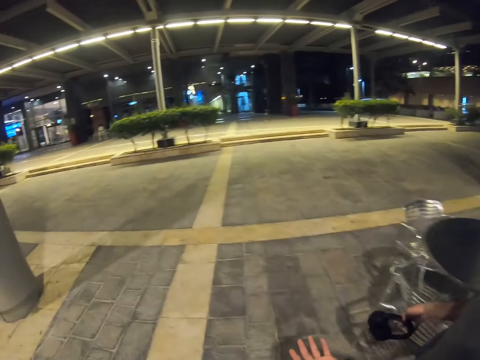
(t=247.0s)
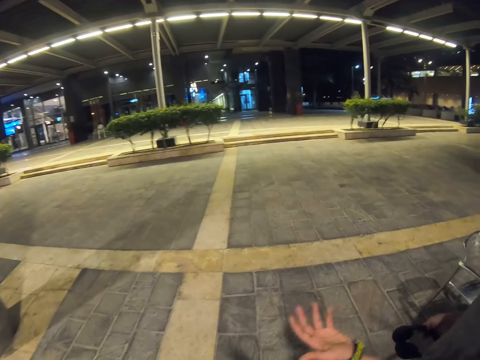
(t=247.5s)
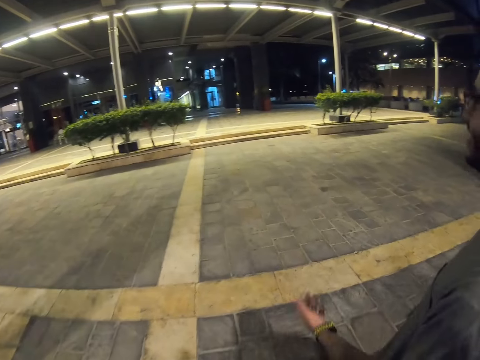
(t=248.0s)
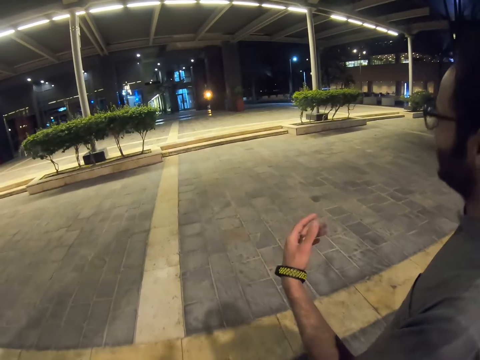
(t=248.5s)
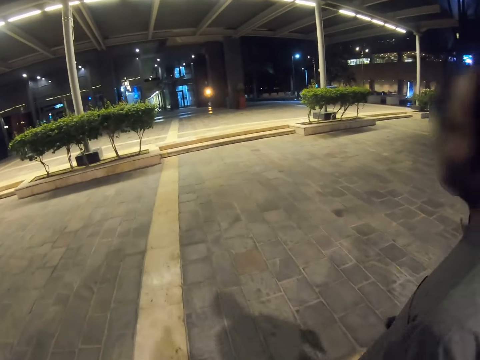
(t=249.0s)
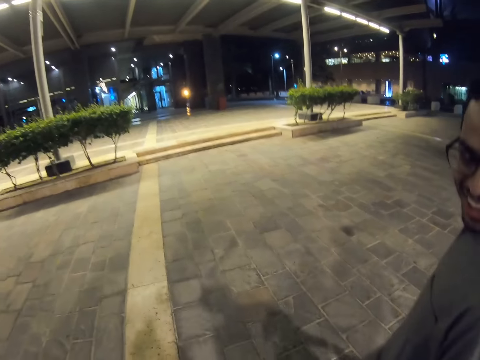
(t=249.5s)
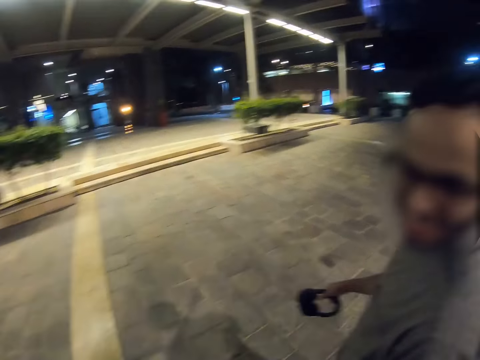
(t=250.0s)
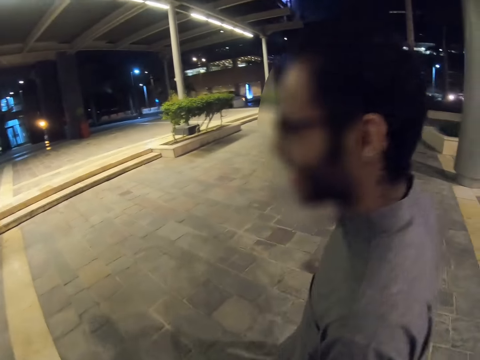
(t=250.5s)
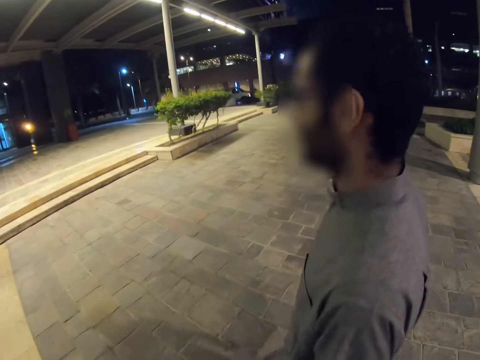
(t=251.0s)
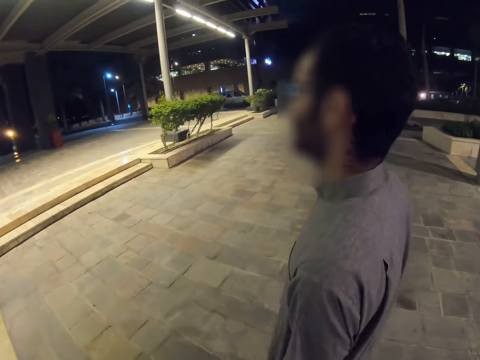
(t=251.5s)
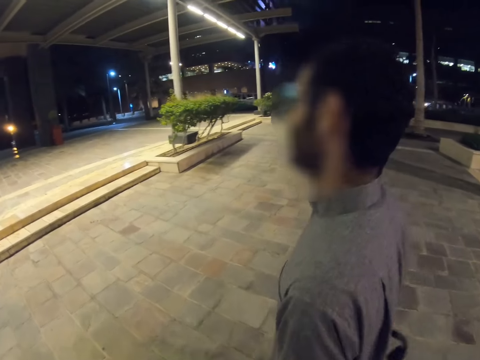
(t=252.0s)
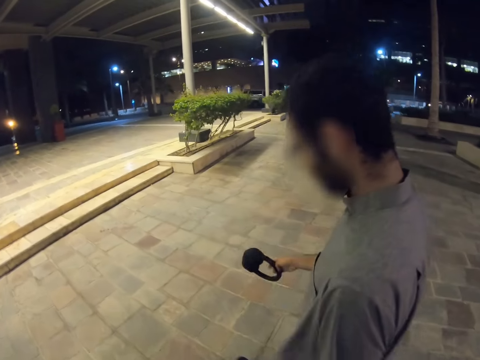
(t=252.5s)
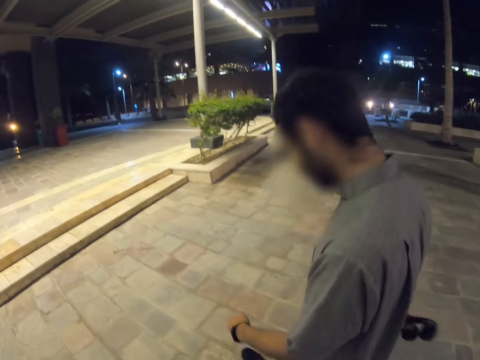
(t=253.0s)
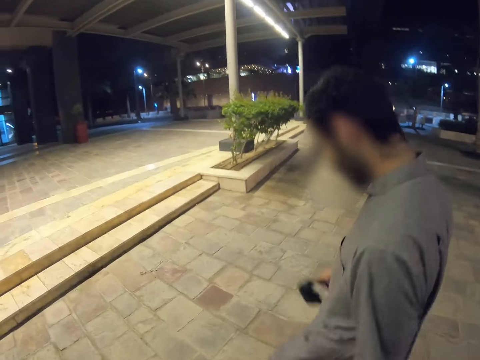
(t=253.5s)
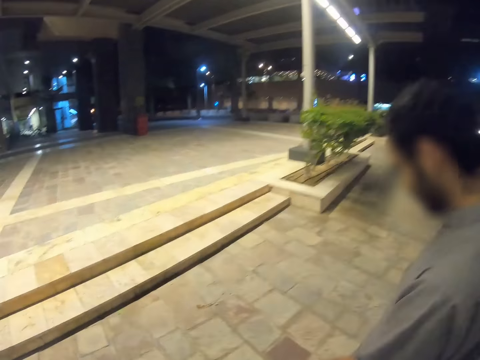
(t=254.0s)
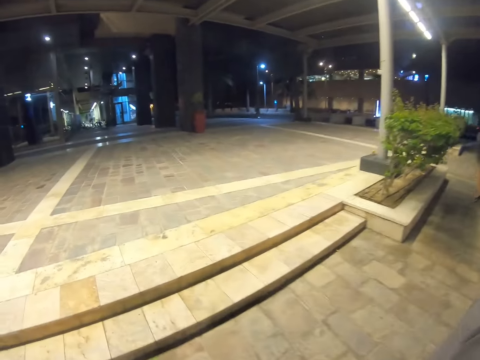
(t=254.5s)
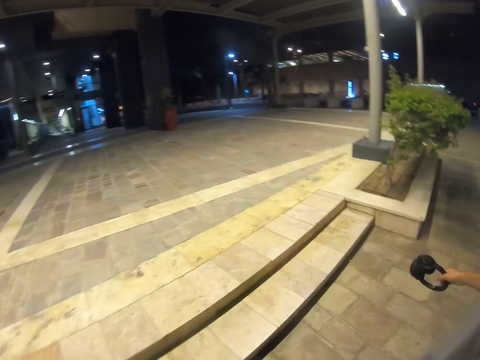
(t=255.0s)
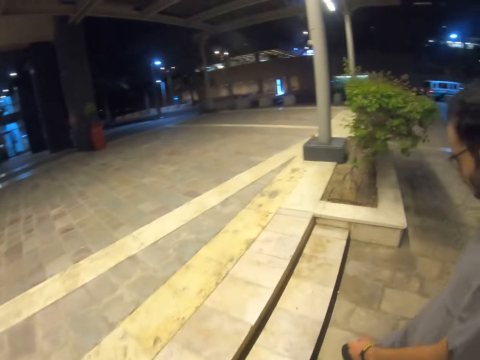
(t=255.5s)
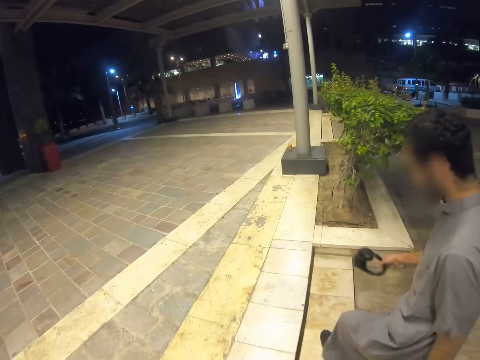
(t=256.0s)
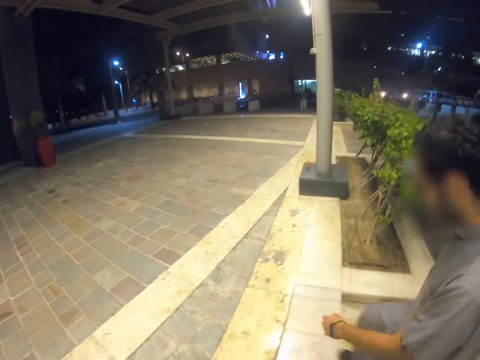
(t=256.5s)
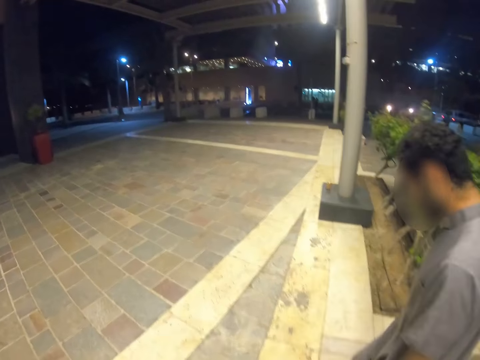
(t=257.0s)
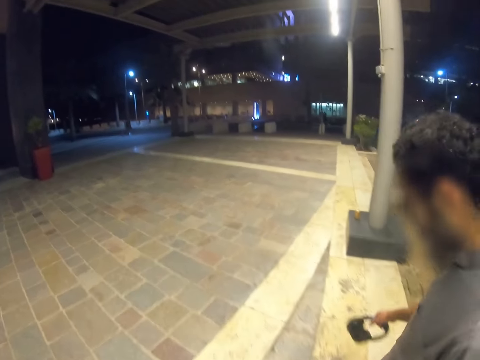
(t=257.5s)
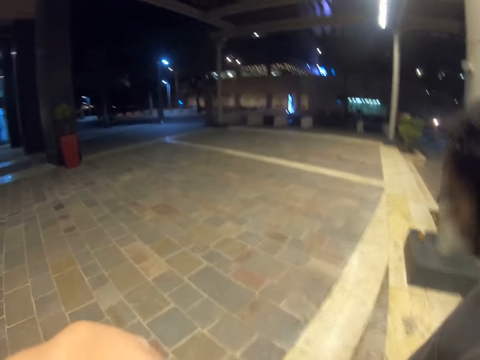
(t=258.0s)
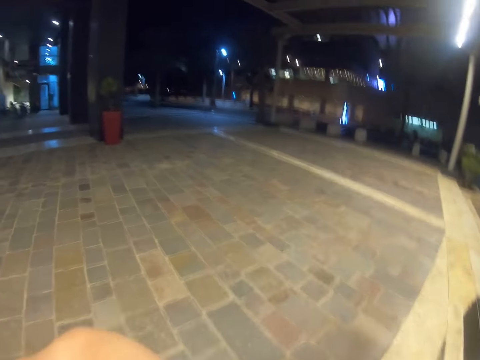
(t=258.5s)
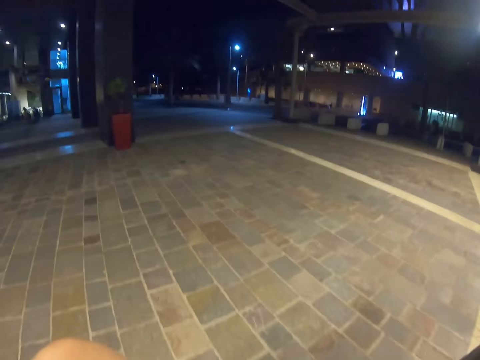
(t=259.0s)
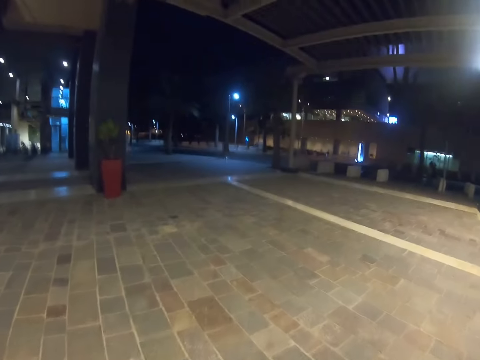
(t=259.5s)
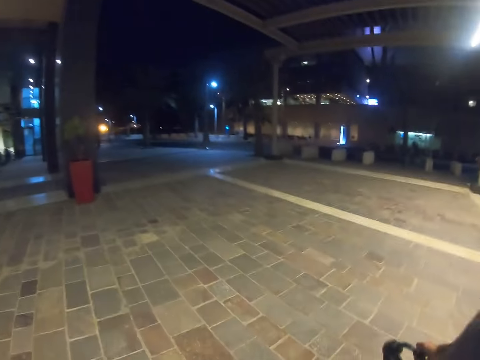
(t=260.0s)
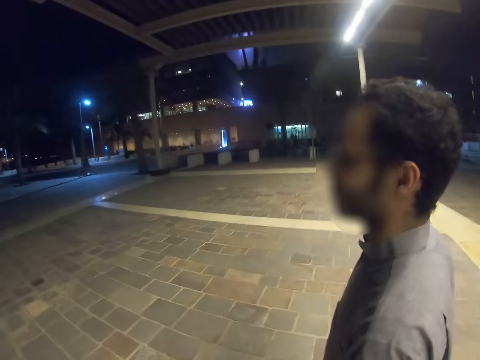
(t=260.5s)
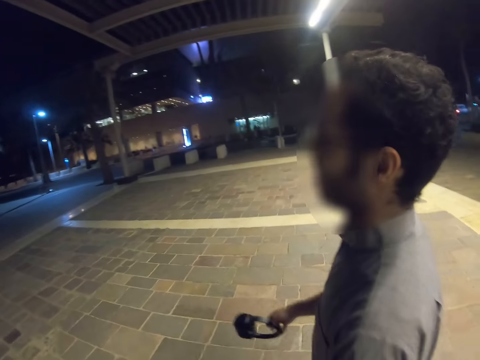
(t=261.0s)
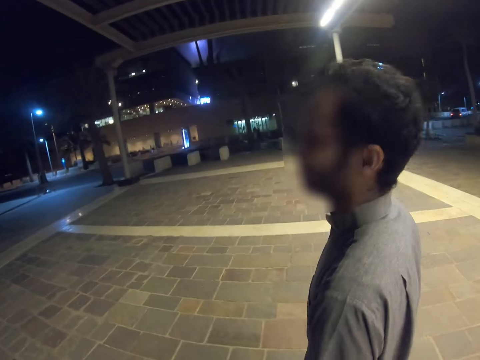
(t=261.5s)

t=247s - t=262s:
A man is on the road.

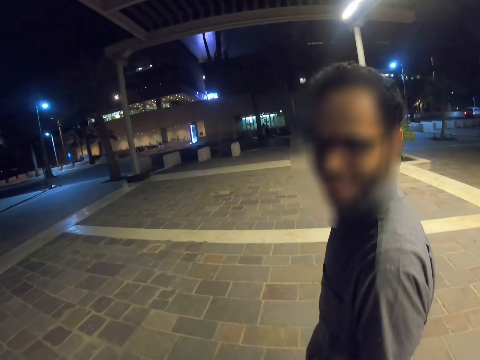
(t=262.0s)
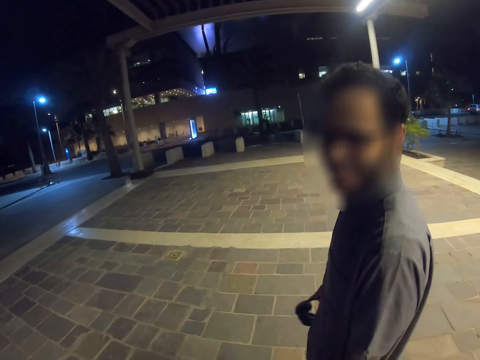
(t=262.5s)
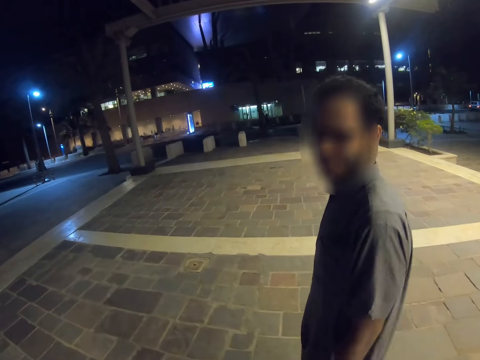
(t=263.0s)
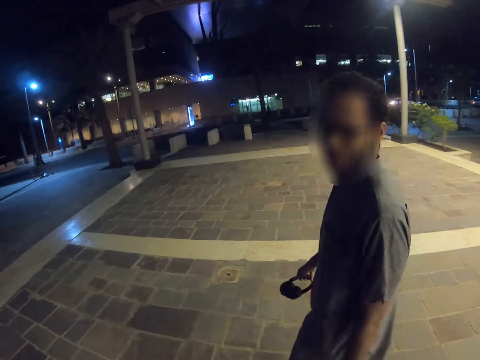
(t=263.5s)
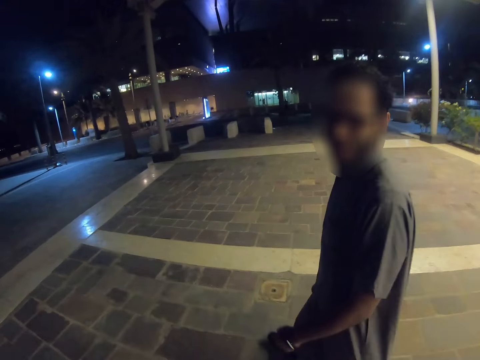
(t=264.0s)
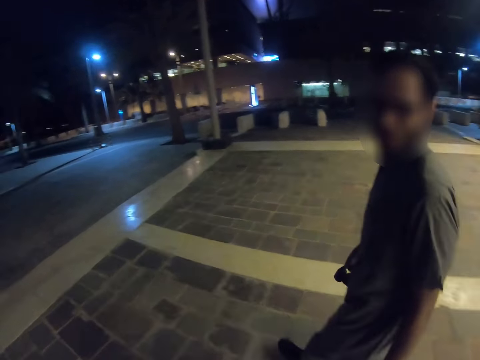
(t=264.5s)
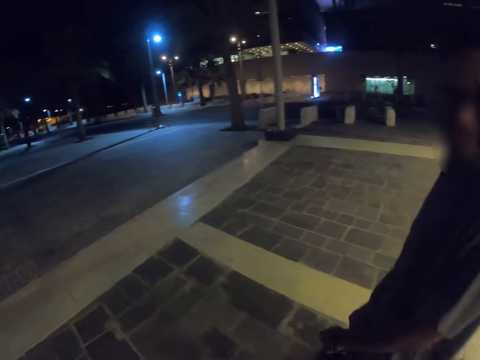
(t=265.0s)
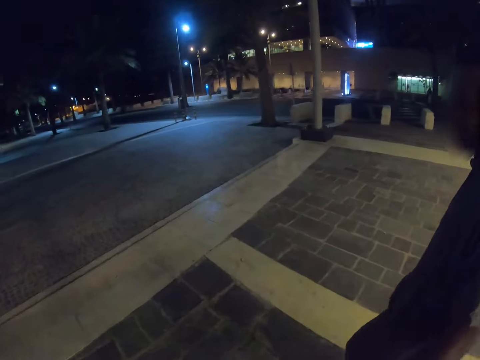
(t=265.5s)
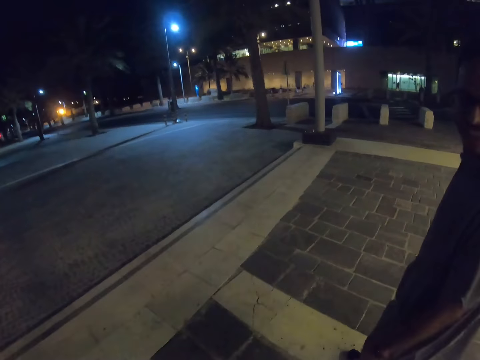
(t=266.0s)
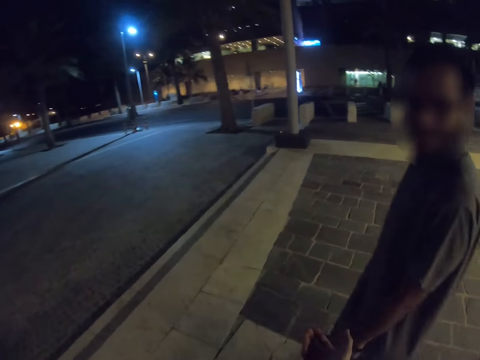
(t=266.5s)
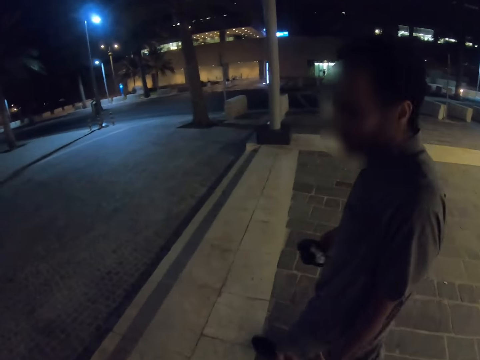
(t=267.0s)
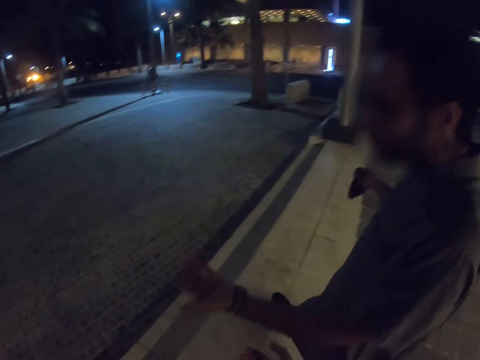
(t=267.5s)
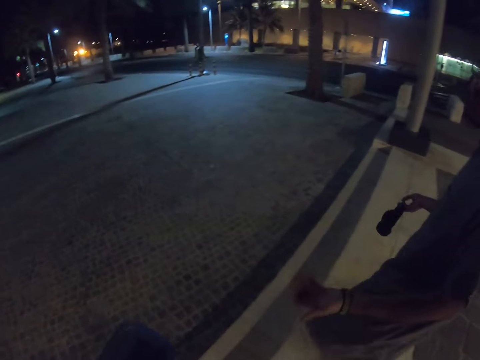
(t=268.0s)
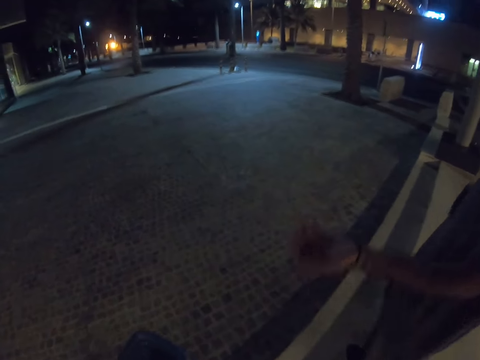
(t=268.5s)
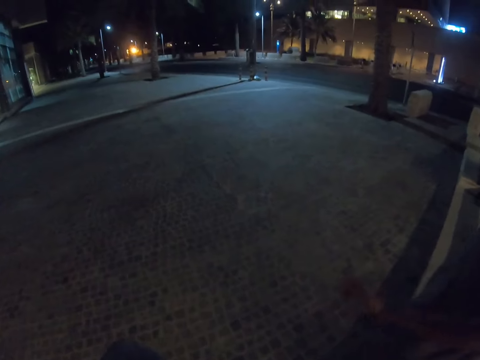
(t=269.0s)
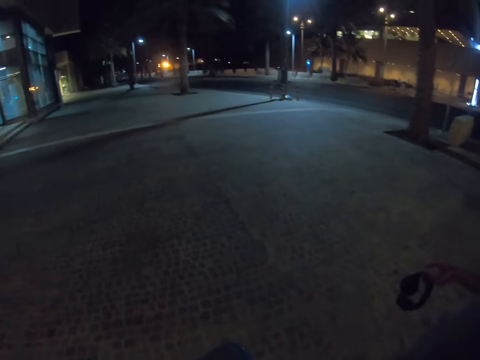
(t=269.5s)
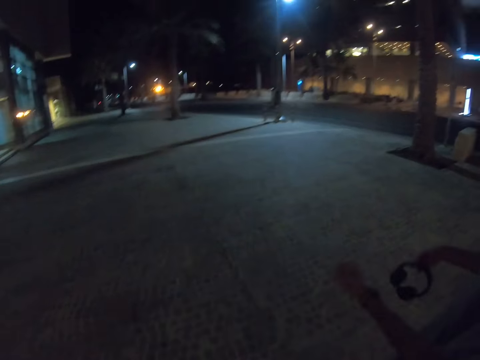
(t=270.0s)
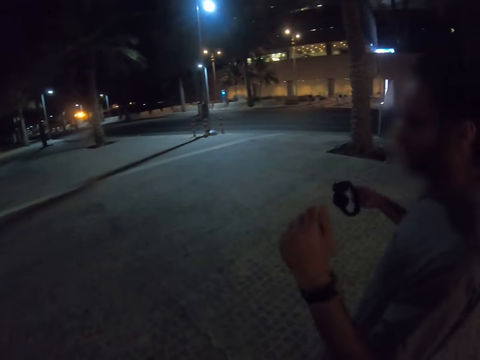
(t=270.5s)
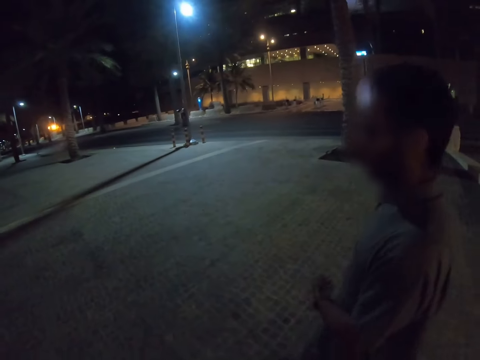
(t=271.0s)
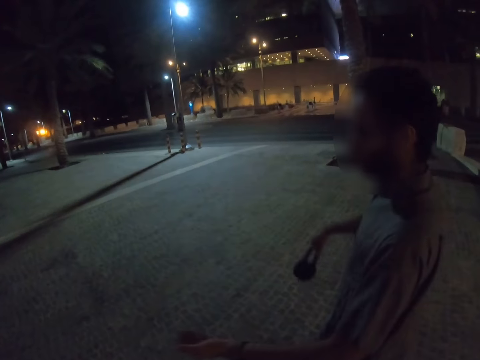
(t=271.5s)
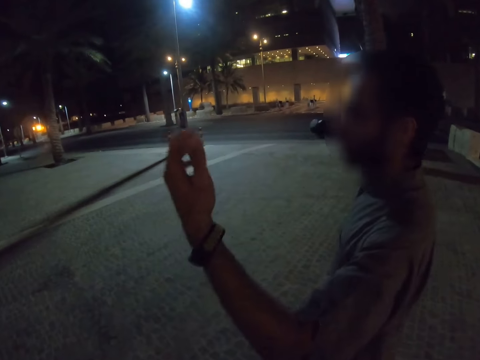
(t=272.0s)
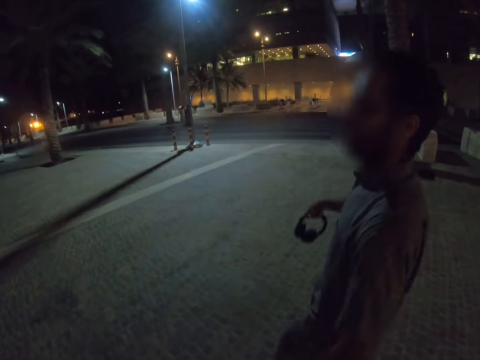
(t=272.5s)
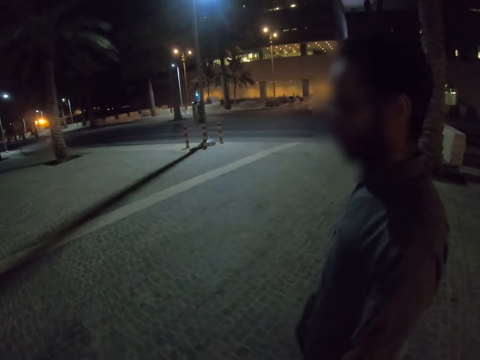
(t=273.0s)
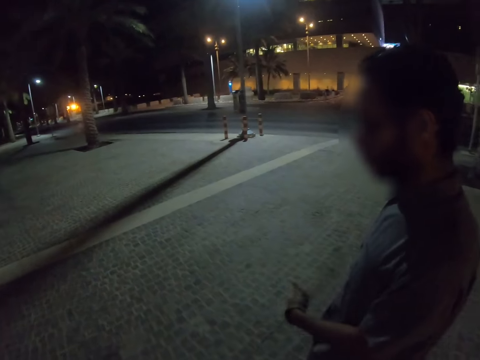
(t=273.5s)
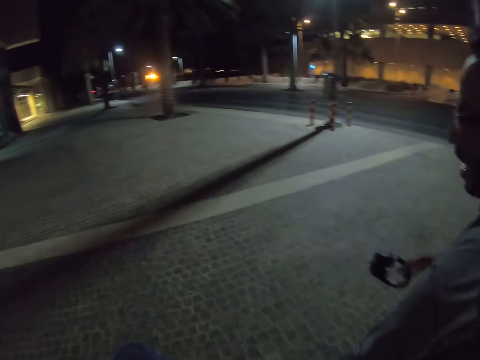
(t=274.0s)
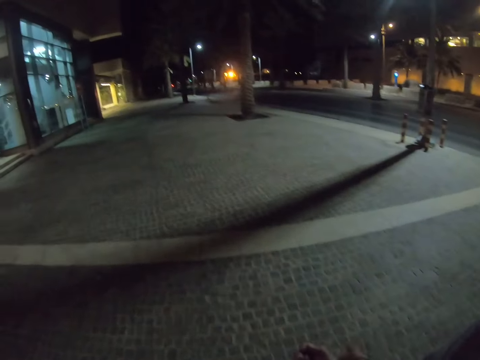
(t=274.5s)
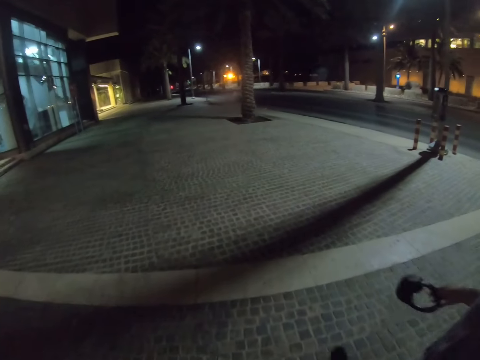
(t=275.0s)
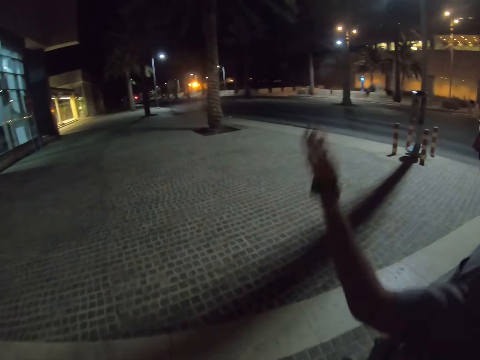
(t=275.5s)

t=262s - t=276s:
A man shakes his head. The man moves hands. The man throws hands.
